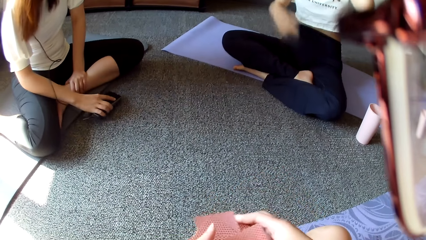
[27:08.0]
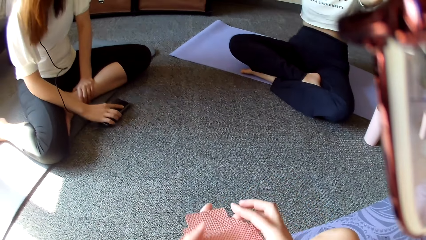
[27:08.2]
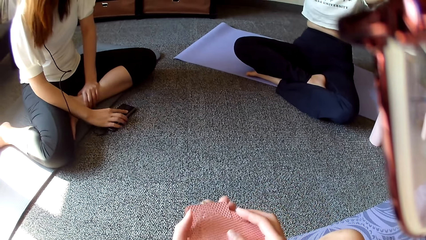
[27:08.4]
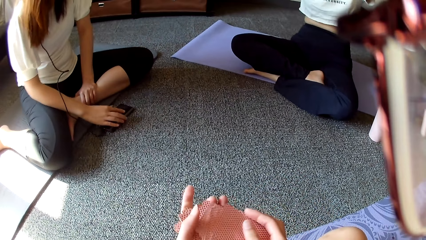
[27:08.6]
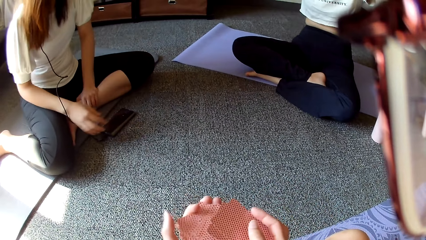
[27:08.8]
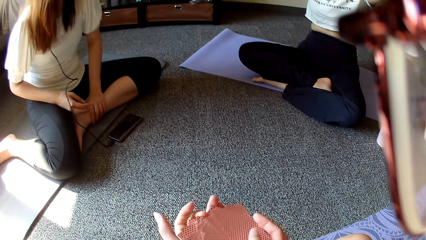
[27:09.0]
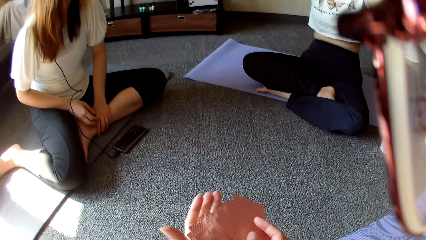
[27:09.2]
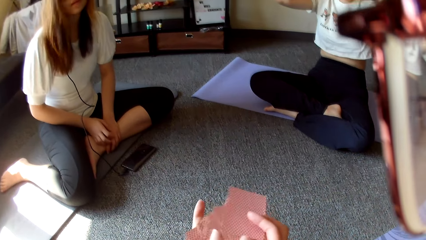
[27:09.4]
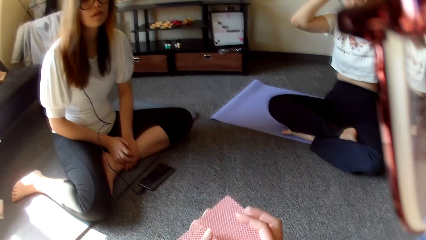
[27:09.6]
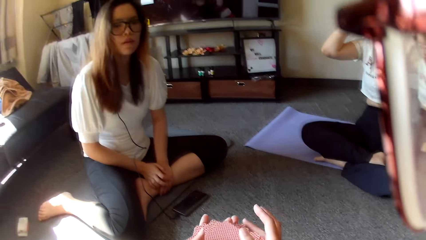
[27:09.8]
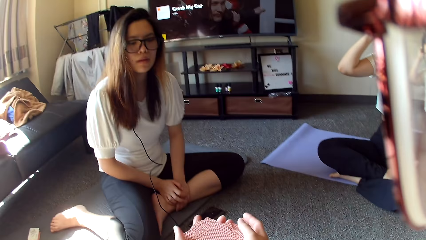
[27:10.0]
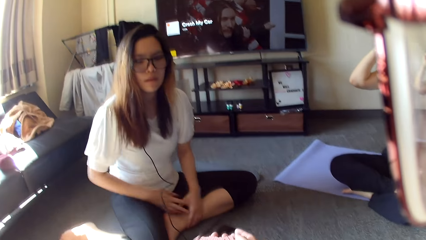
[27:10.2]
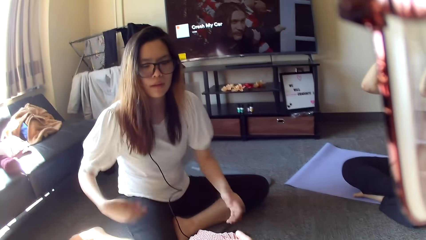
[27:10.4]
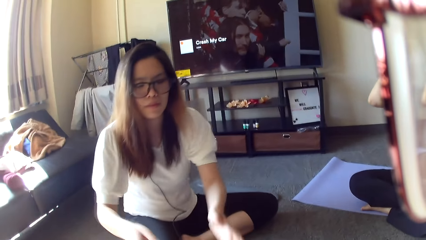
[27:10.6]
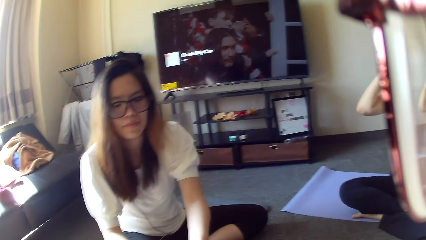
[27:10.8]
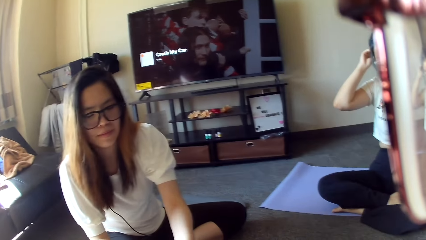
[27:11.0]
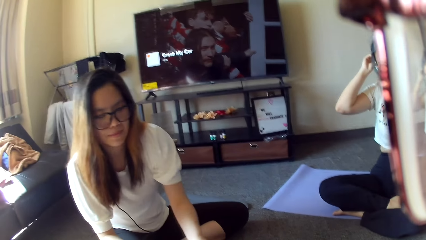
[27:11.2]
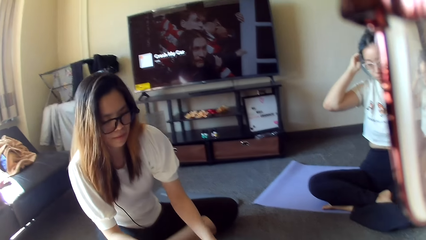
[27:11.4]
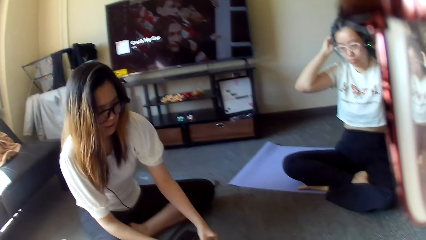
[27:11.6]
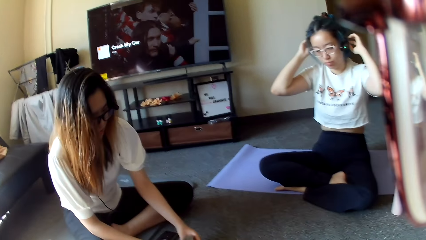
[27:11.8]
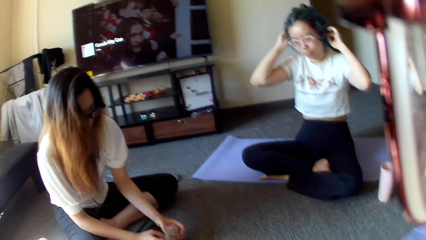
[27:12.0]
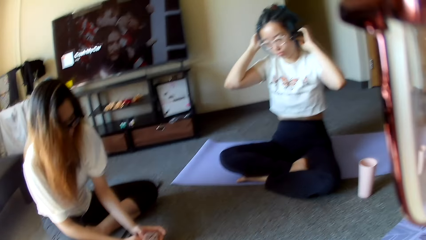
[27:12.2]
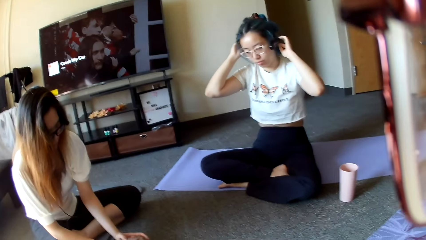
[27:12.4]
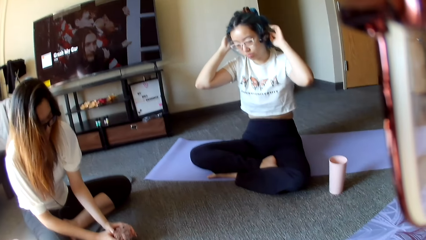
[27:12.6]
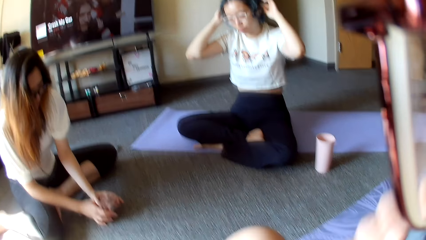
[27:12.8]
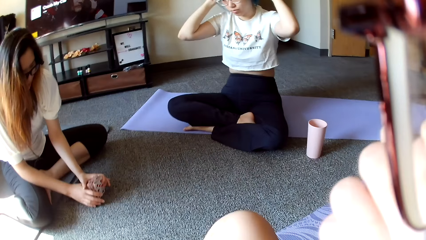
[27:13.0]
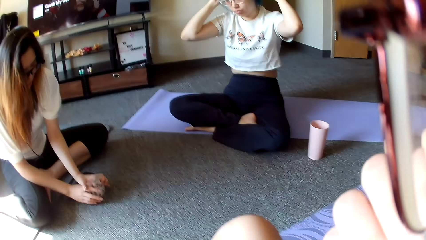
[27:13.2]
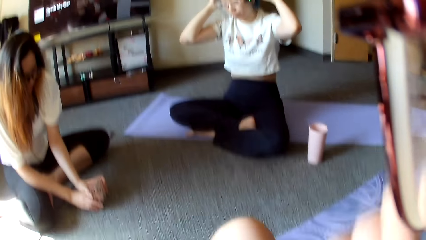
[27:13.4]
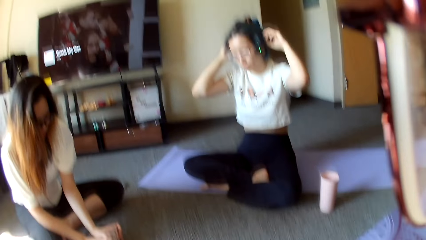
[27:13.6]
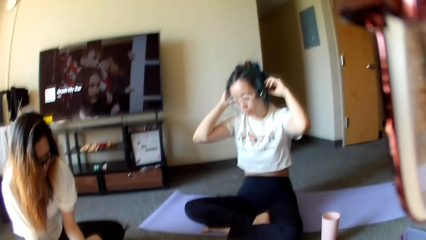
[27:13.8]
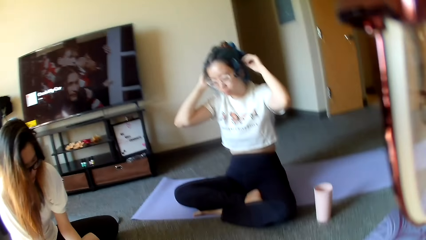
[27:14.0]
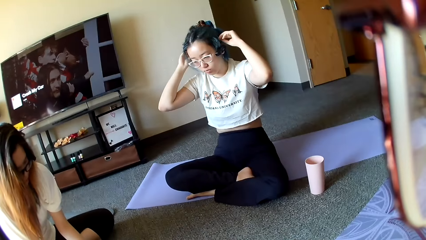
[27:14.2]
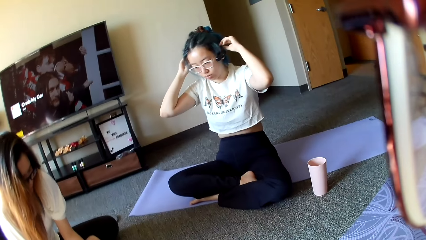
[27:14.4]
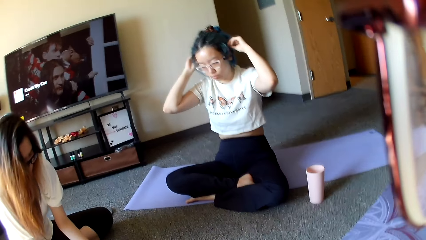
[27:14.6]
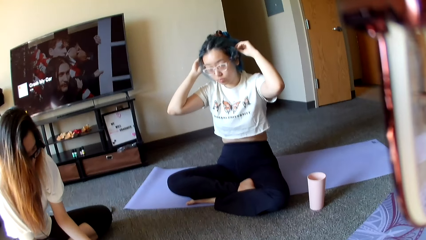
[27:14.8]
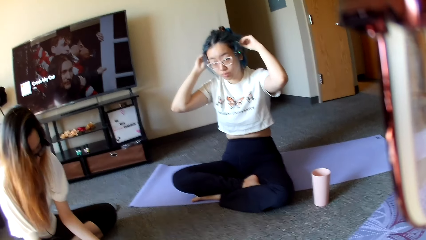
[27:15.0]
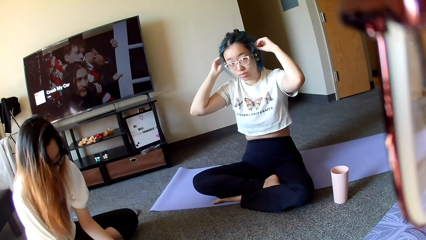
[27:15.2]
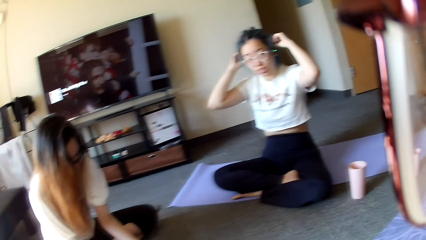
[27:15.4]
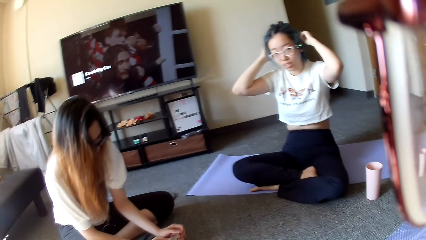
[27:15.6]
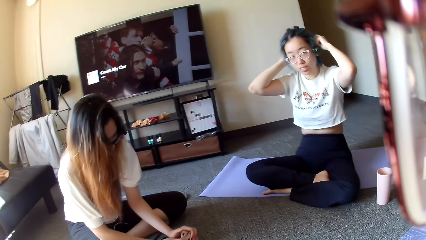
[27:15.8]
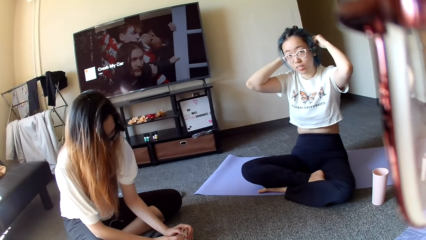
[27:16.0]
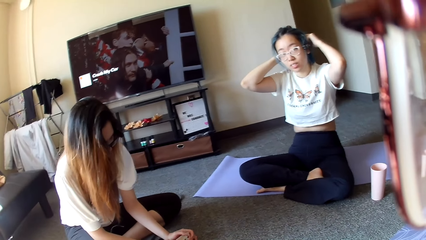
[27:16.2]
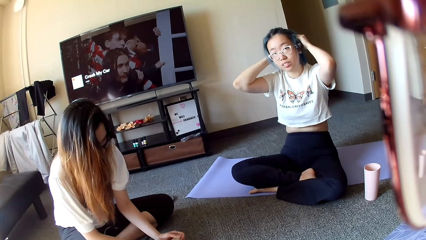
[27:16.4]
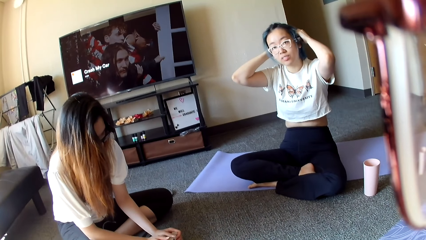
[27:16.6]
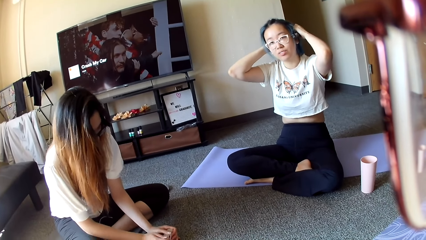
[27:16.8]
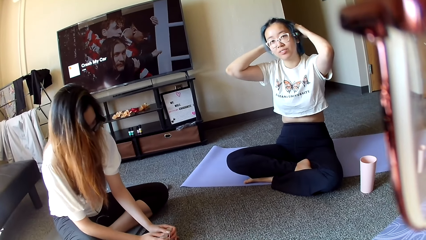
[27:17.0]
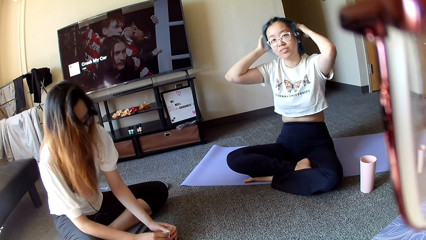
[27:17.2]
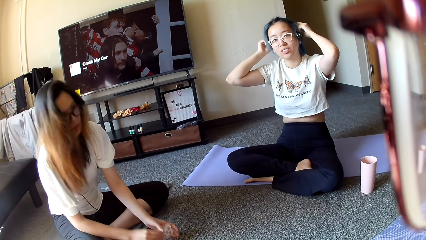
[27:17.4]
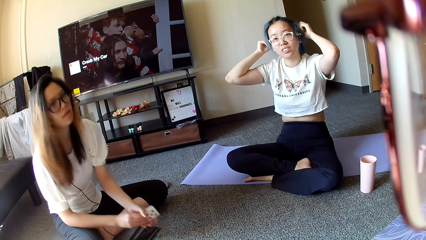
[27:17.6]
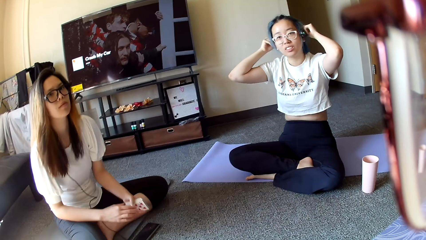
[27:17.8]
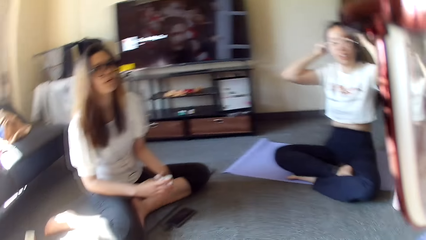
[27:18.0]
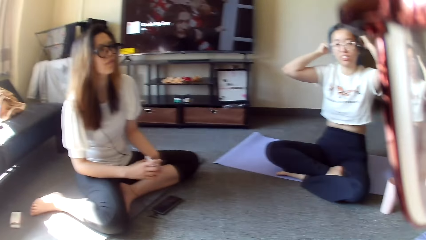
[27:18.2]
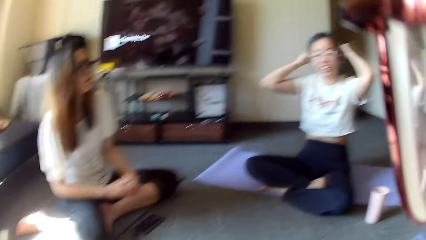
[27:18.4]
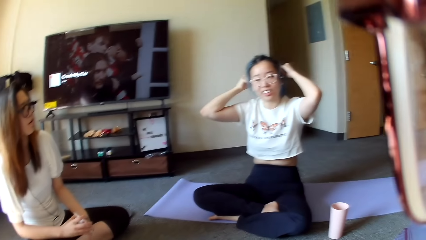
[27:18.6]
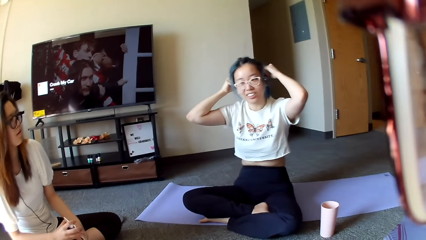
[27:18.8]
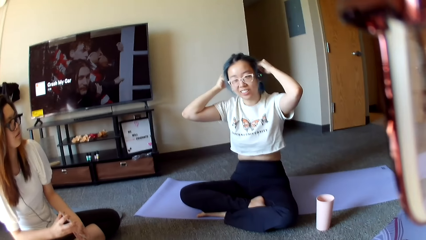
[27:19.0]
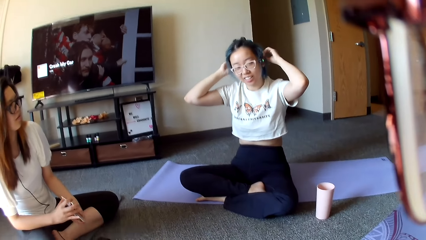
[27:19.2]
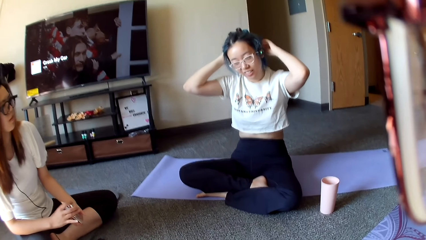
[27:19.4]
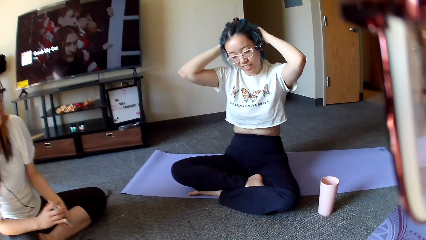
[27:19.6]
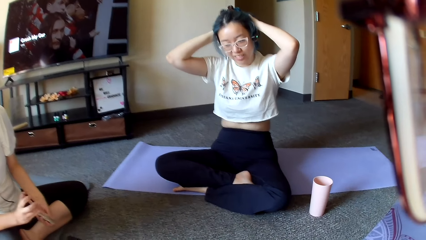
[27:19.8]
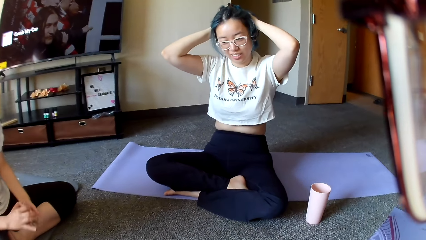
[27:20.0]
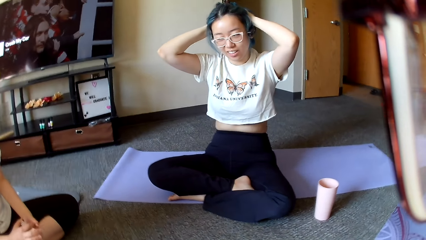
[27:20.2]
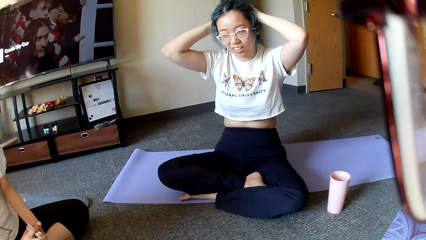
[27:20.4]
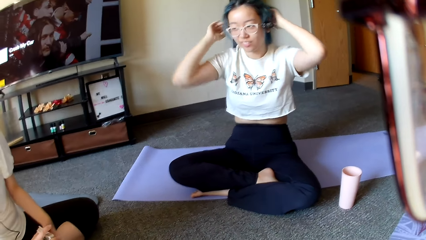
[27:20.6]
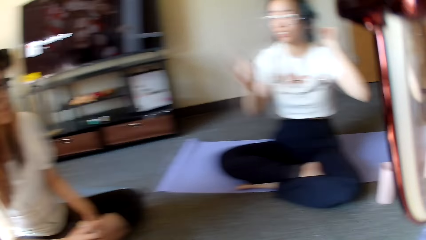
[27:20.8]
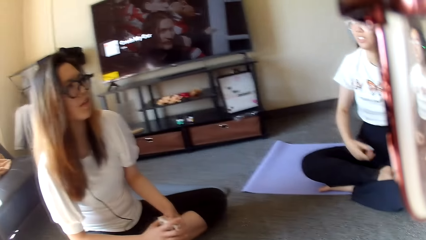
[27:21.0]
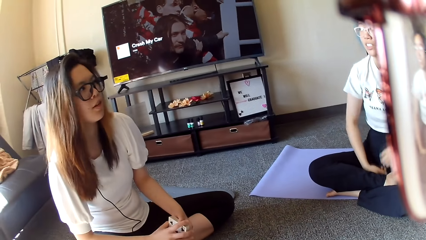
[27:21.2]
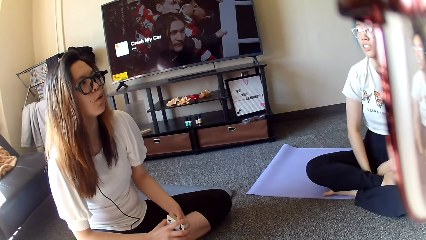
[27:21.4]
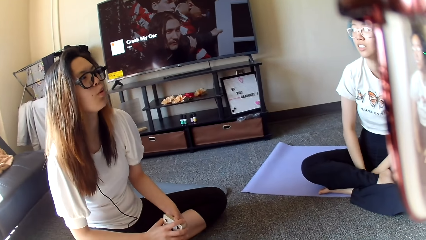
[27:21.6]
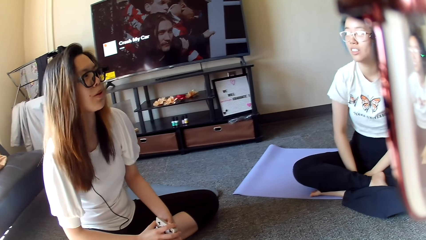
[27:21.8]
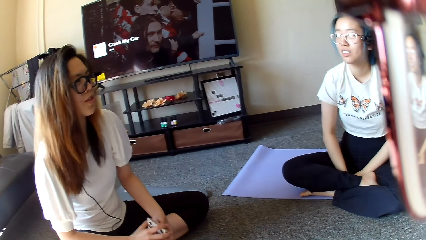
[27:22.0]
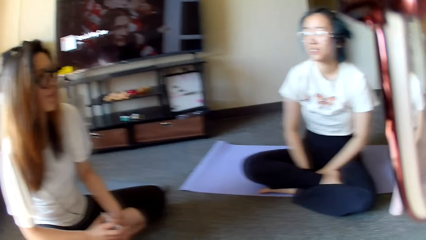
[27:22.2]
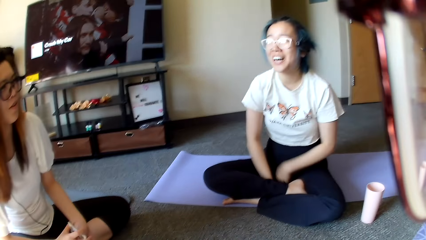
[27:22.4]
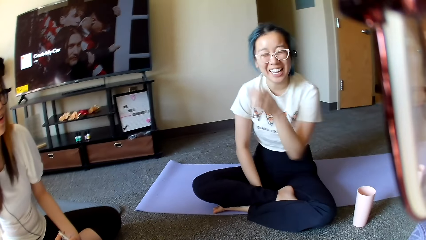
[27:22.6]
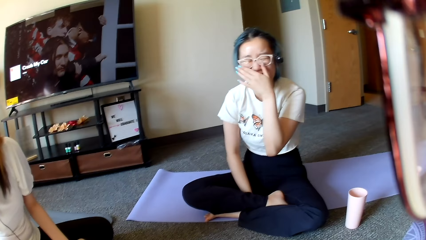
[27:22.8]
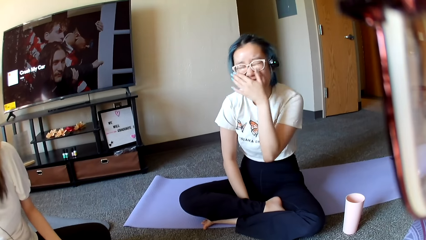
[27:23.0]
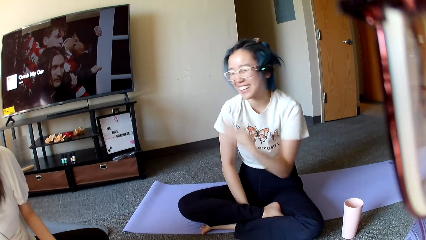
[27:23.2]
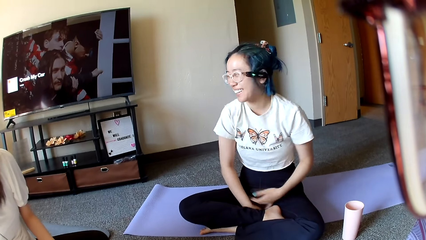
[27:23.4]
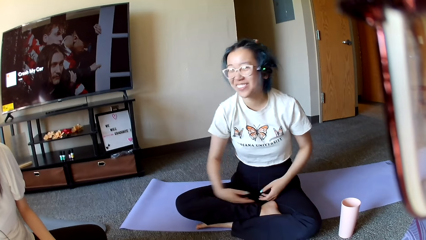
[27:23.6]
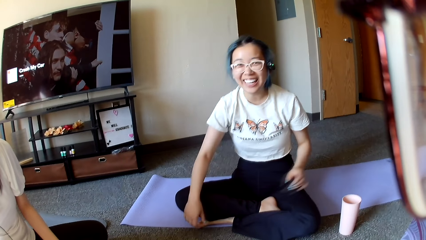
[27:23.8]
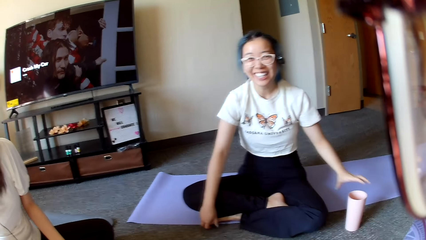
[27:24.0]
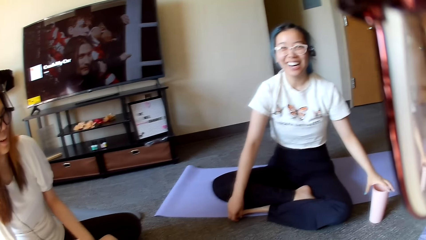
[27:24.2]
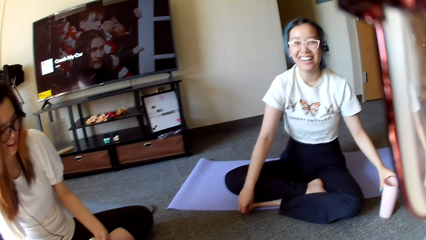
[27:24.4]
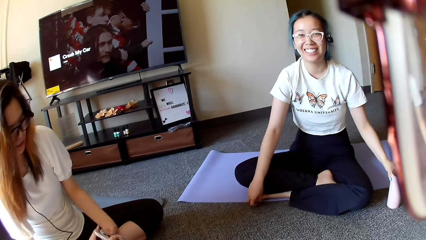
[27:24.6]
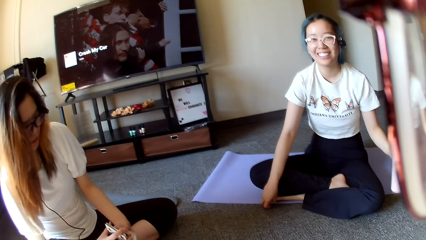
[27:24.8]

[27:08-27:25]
The camera wearer gives the card to a person. They look around. A woman covers her mouth with her hand.
